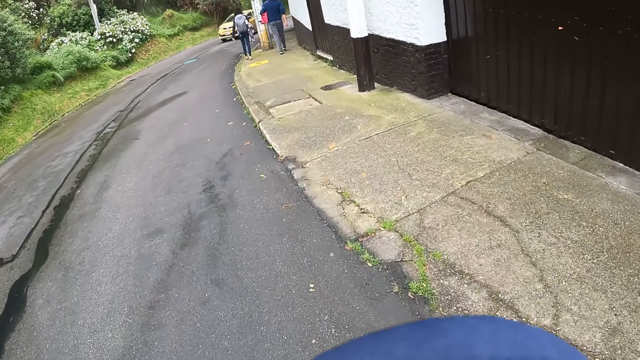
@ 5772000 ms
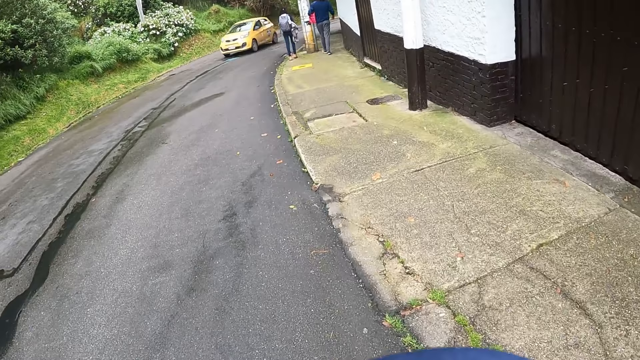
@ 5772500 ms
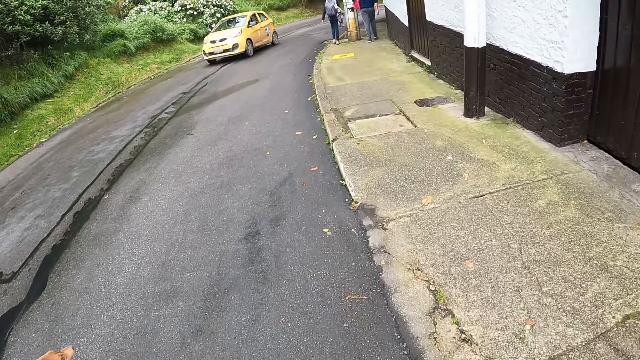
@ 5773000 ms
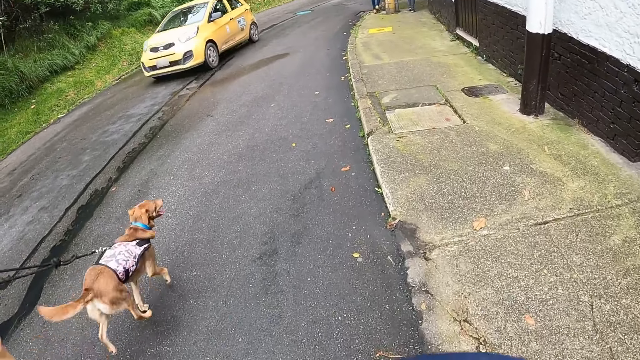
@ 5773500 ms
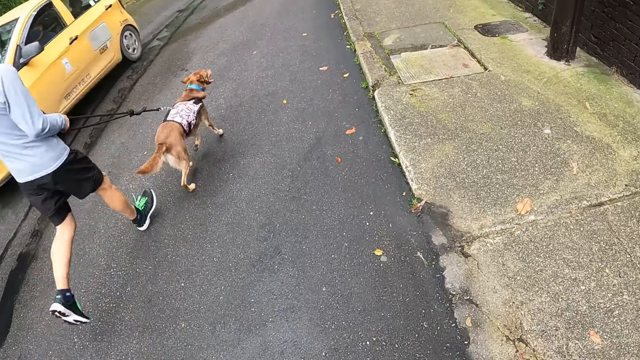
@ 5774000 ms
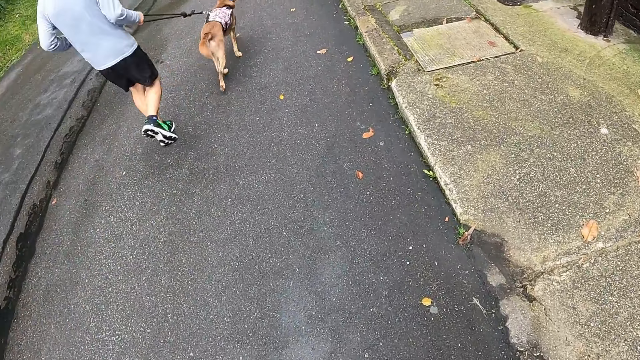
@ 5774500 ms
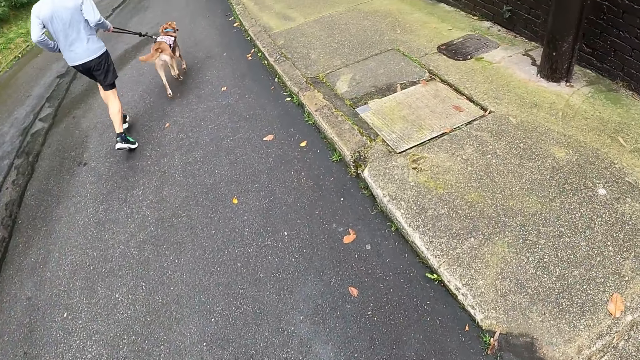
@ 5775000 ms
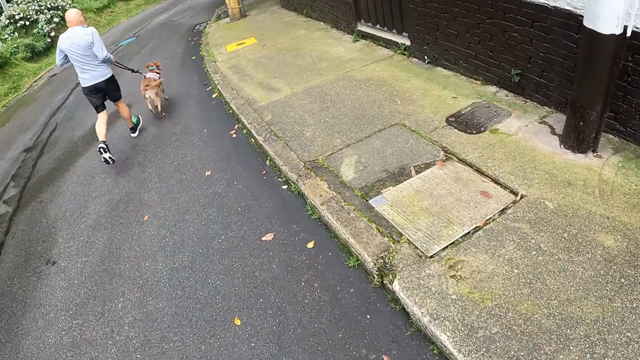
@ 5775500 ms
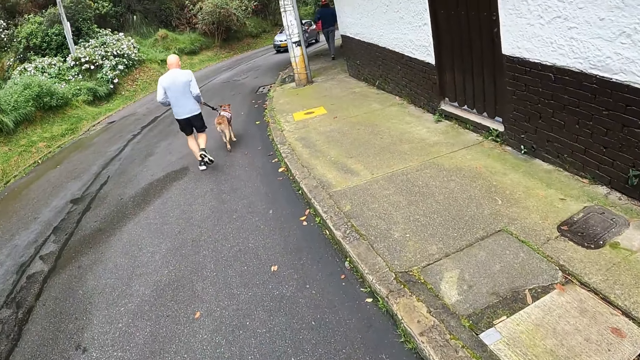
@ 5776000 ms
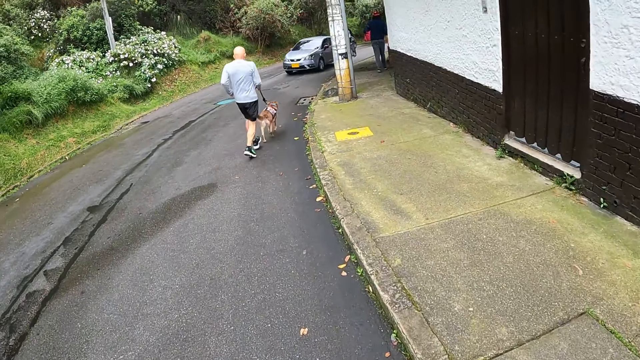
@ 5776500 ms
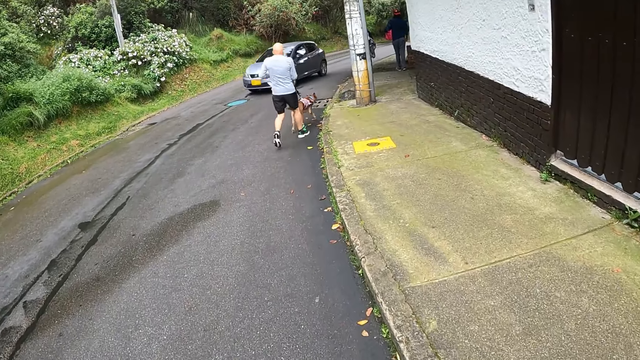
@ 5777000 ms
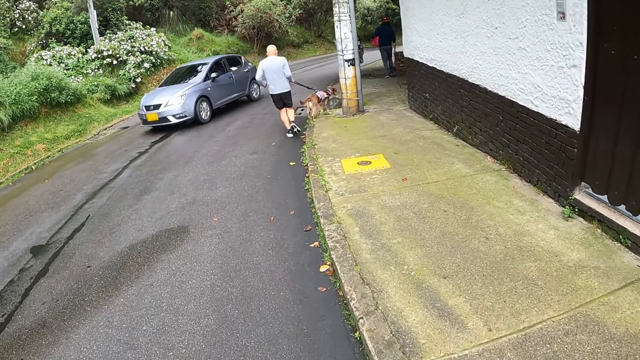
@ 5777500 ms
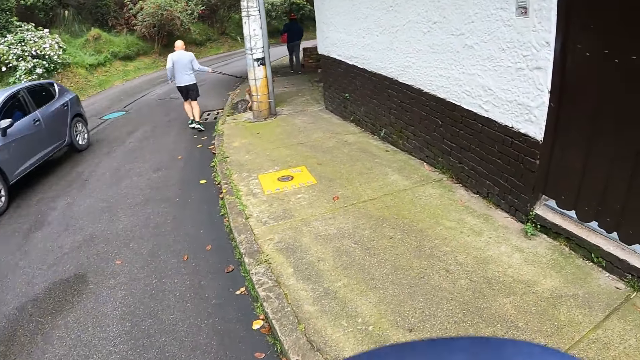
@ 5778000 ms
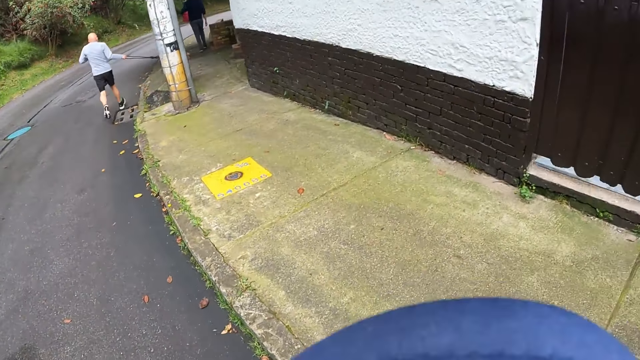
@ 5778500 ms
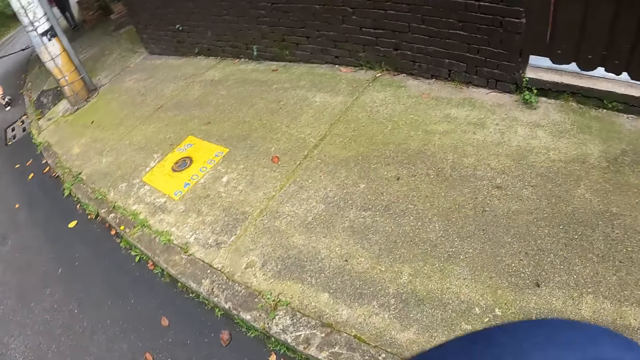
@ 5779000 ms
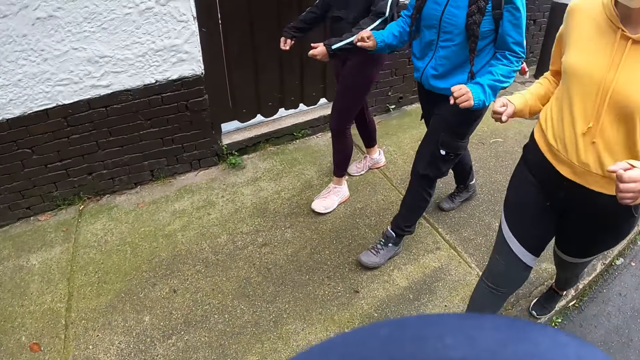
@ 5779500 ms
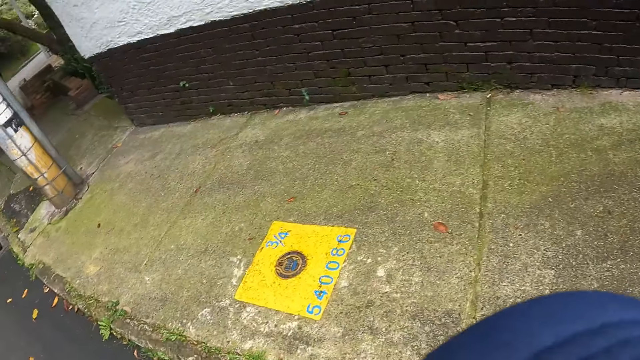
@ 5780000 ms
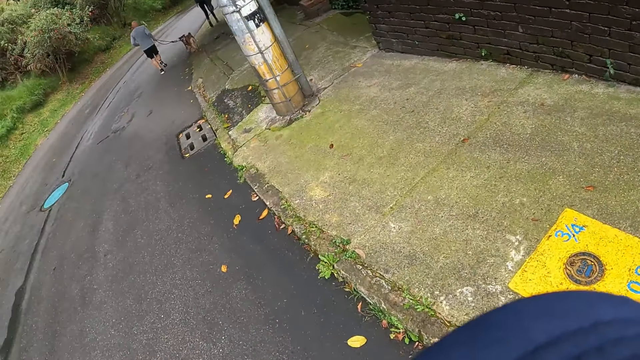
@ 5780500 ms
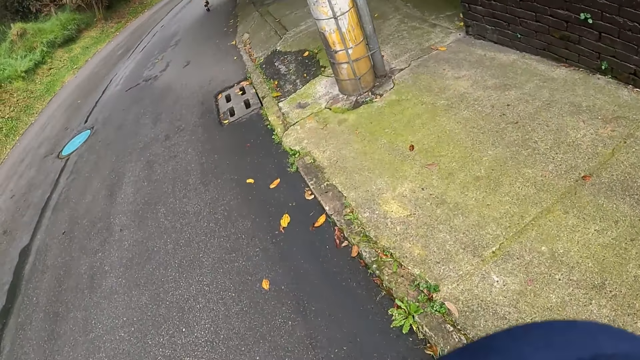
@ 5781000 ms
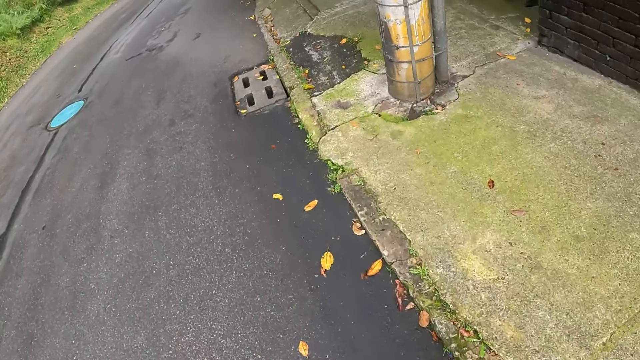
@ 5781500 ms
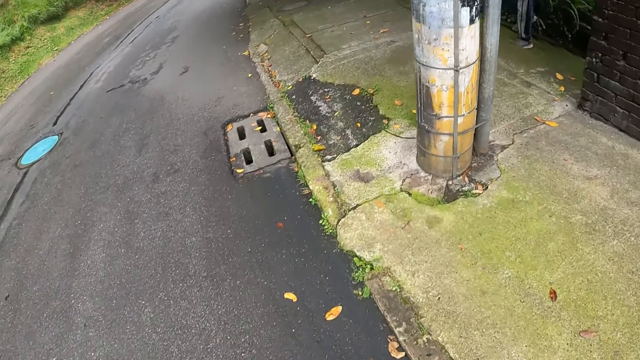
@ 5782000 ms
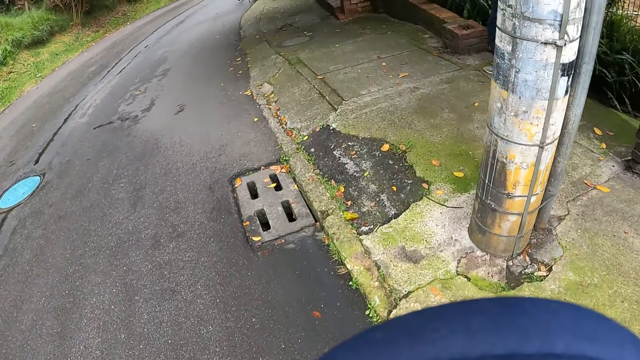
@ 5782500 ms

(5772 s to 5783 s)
A man jogs past the camera wearer with a dog. A yellow car drives past the camera wearer. A blue car drives past the camera wearer.

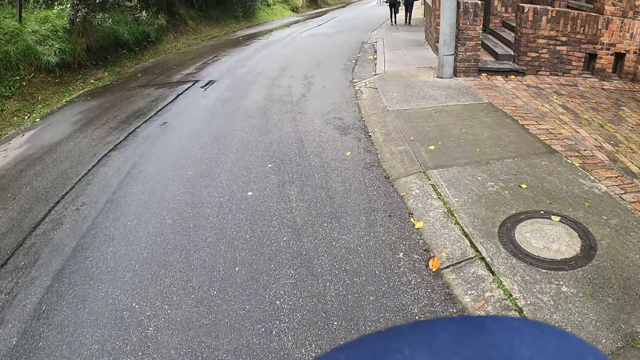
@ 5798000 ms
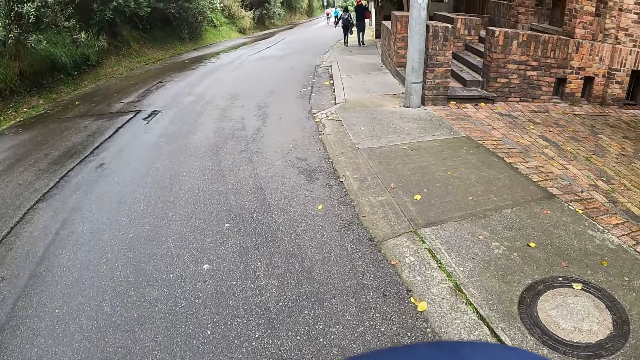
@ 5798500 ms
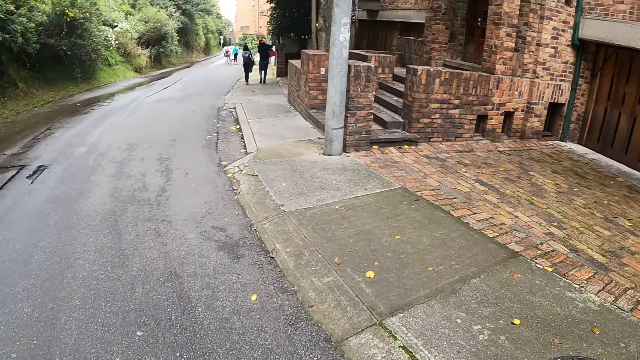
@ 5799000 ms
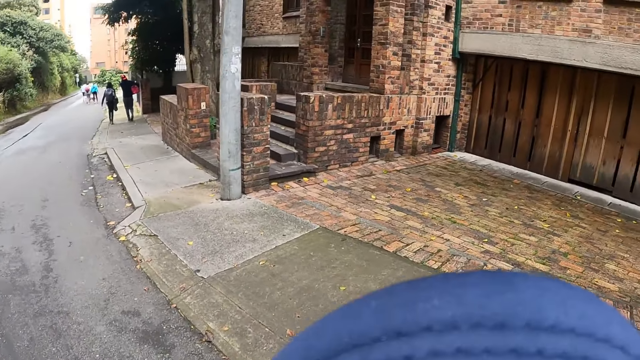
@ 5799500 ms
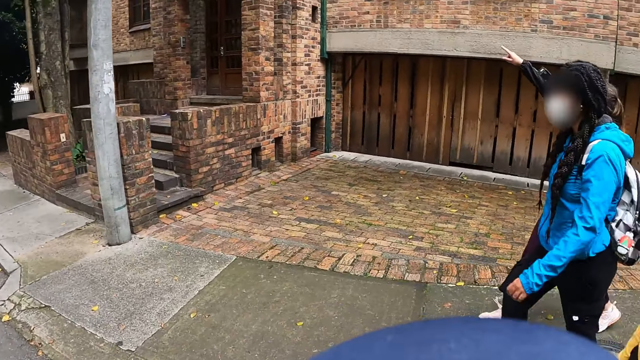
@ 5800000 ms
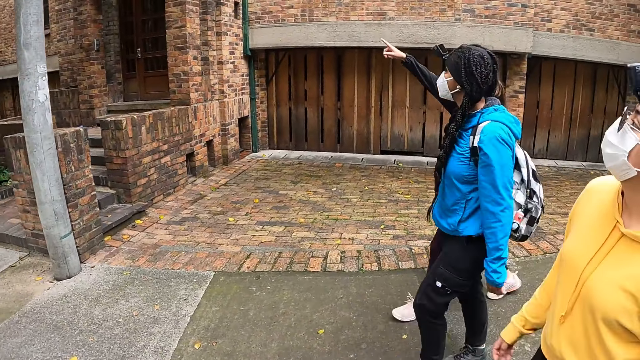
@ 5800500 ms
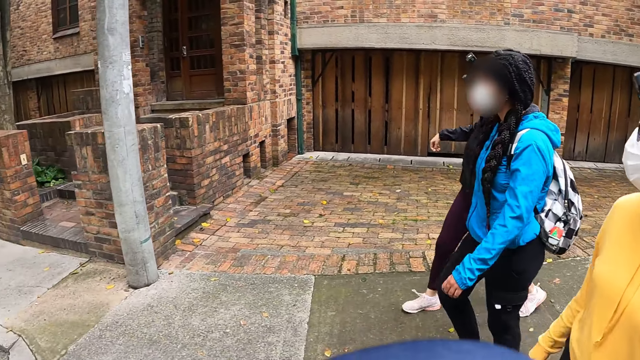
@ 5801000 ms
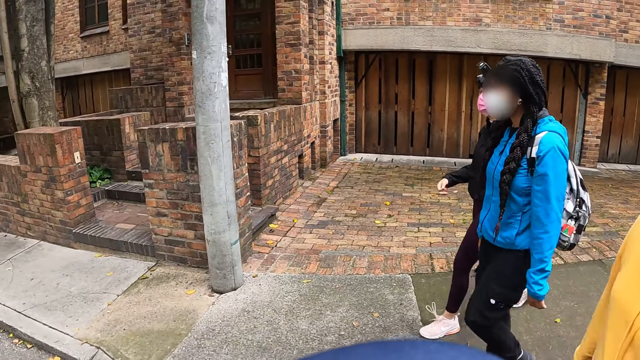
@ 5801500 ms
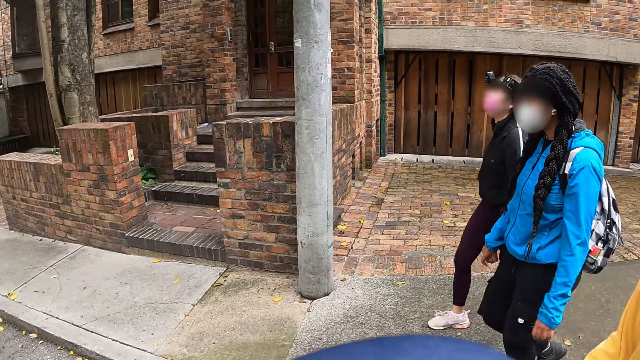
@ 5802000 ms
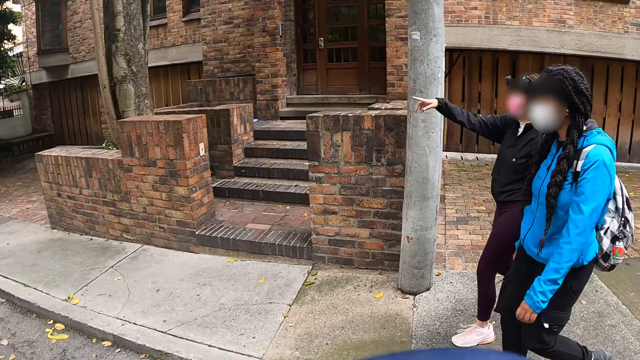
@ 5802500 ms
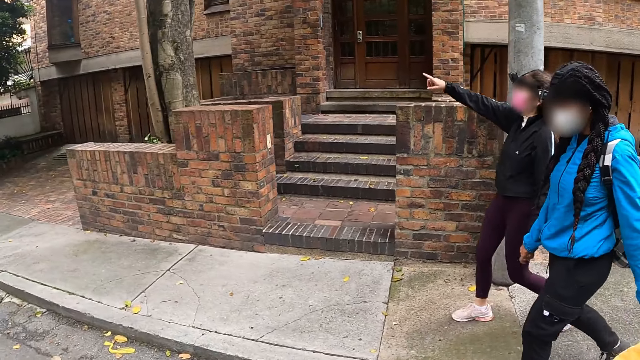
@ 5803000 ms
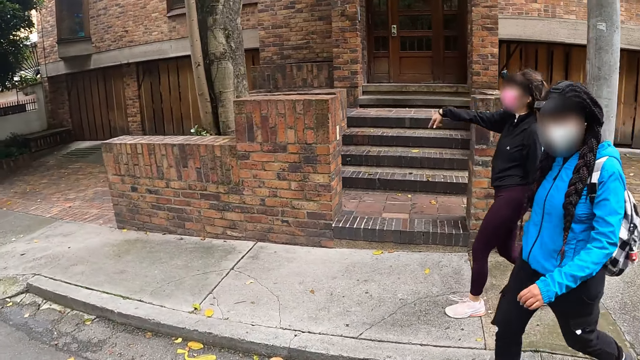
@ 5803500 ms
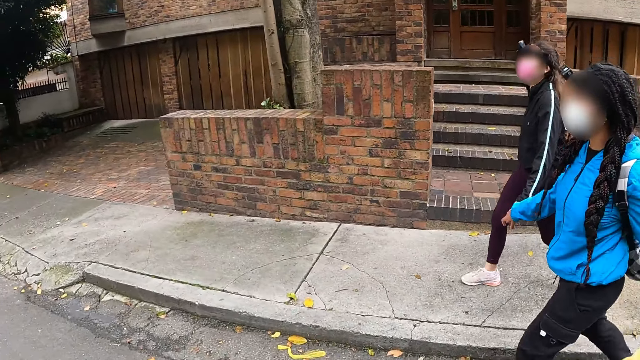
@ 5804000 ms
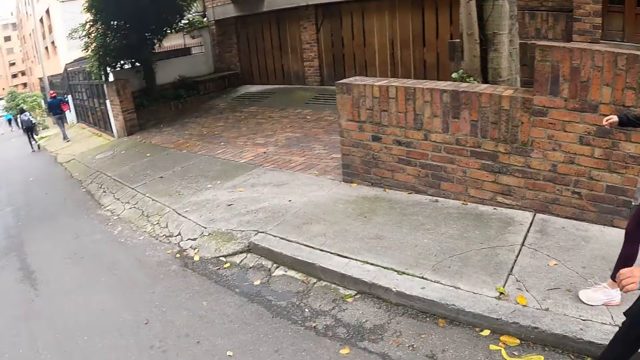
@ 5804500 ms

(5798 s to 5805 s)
The woman interacts with another woman.
